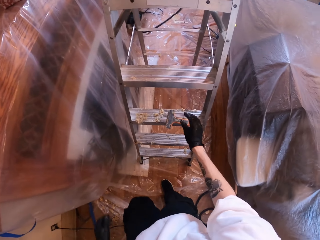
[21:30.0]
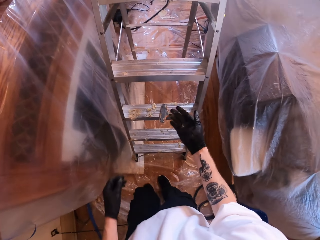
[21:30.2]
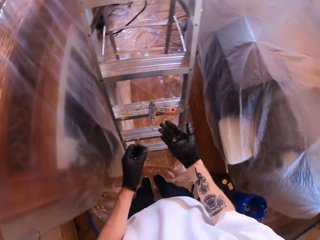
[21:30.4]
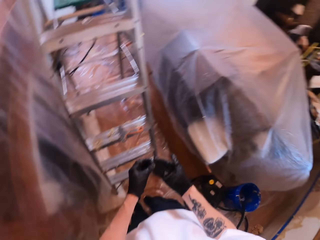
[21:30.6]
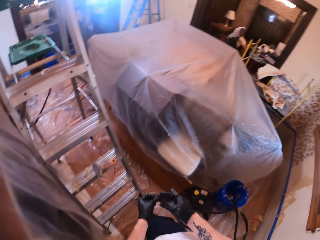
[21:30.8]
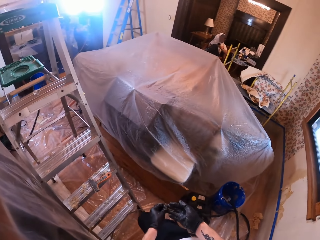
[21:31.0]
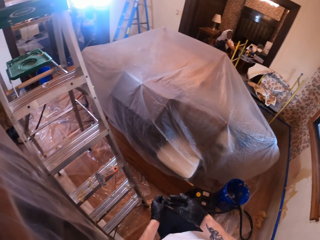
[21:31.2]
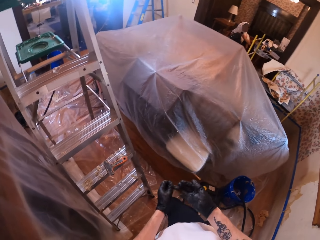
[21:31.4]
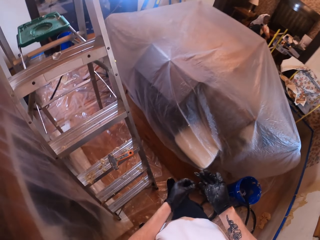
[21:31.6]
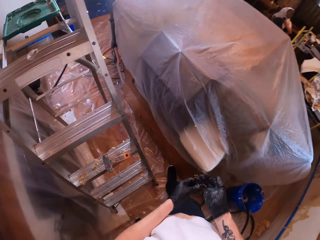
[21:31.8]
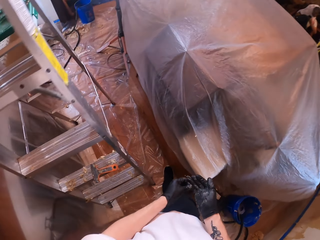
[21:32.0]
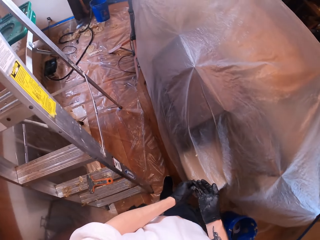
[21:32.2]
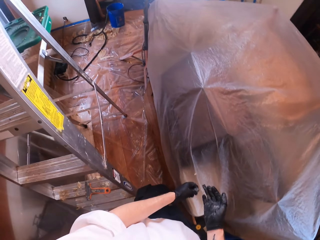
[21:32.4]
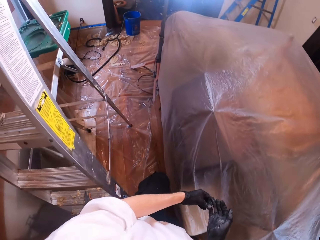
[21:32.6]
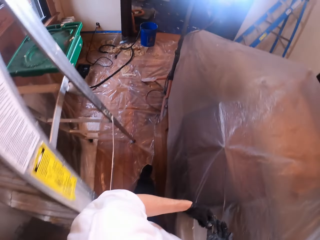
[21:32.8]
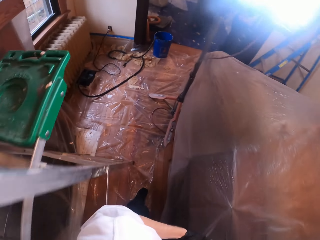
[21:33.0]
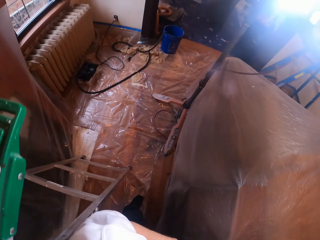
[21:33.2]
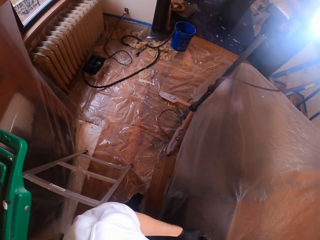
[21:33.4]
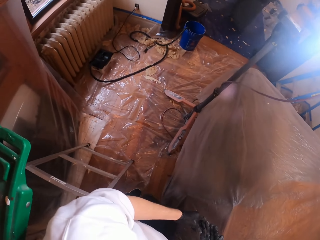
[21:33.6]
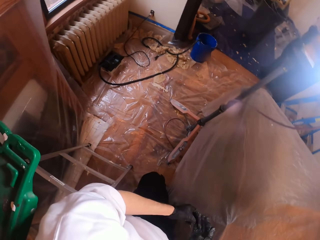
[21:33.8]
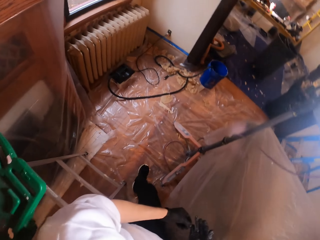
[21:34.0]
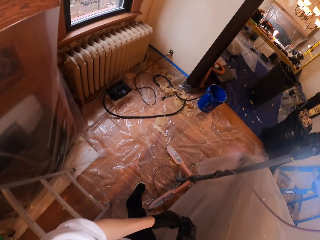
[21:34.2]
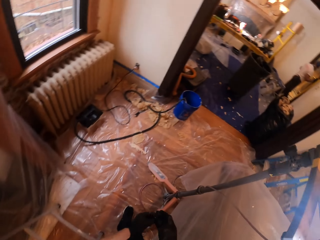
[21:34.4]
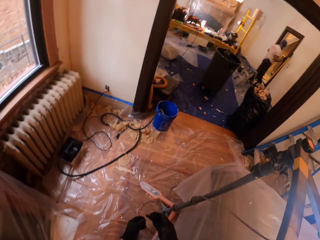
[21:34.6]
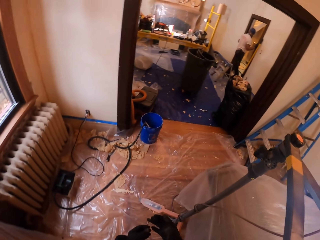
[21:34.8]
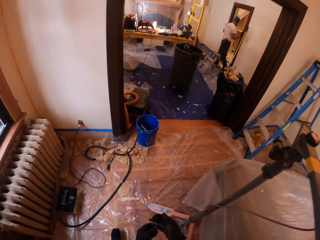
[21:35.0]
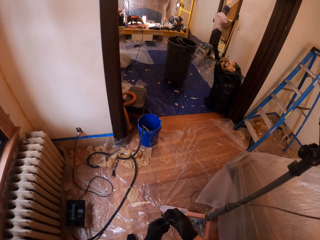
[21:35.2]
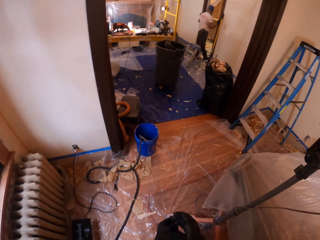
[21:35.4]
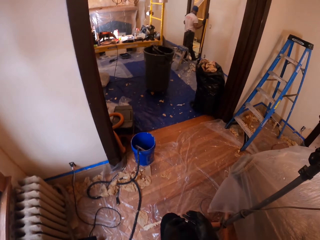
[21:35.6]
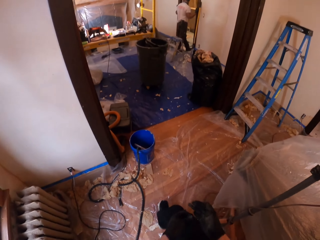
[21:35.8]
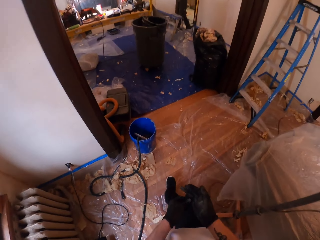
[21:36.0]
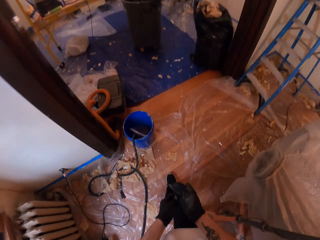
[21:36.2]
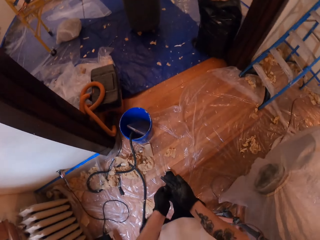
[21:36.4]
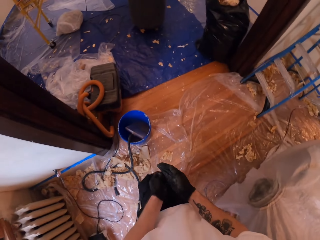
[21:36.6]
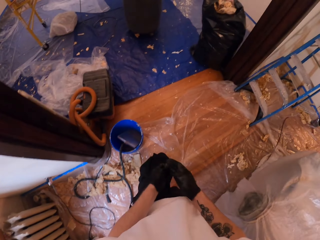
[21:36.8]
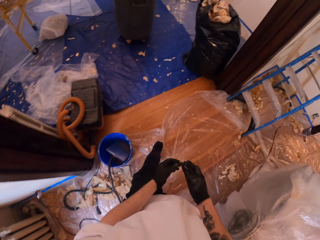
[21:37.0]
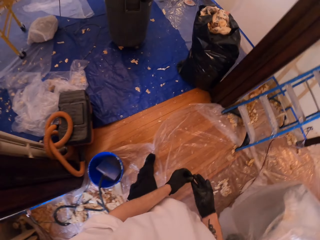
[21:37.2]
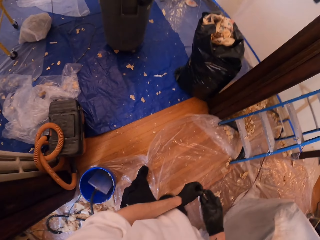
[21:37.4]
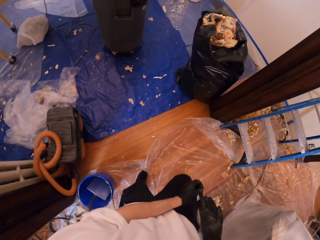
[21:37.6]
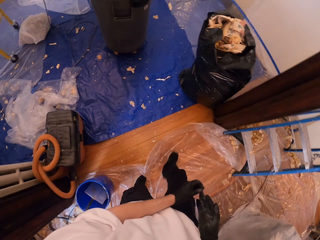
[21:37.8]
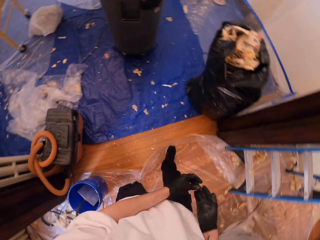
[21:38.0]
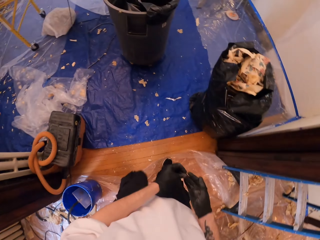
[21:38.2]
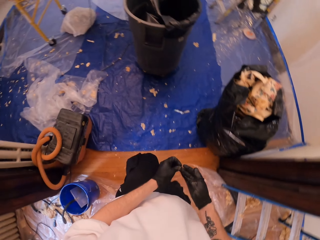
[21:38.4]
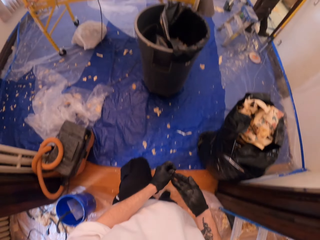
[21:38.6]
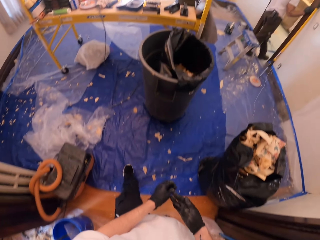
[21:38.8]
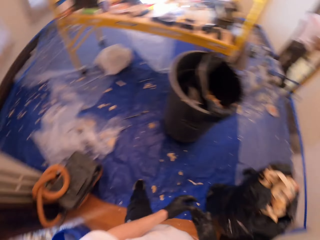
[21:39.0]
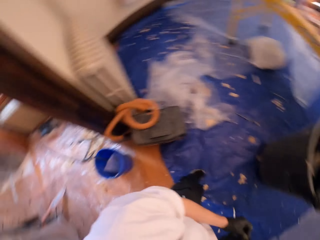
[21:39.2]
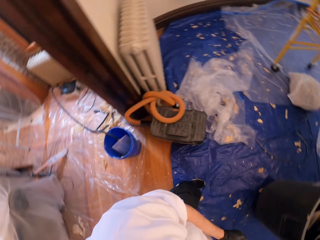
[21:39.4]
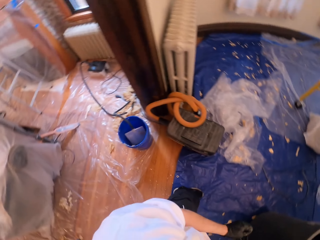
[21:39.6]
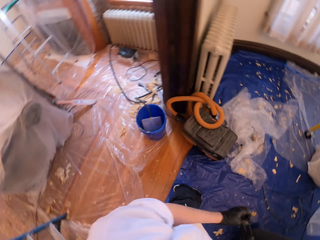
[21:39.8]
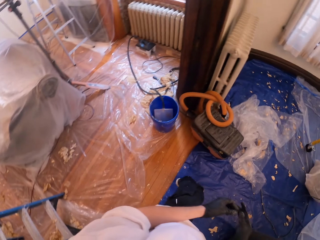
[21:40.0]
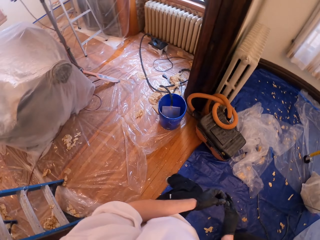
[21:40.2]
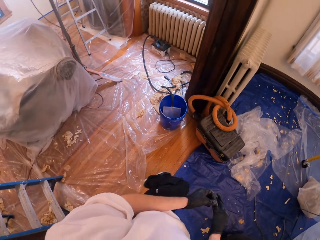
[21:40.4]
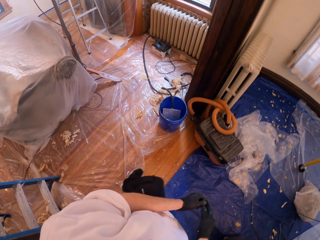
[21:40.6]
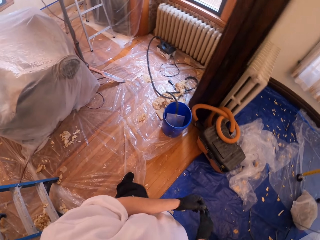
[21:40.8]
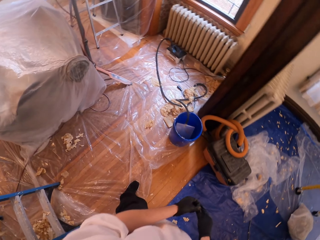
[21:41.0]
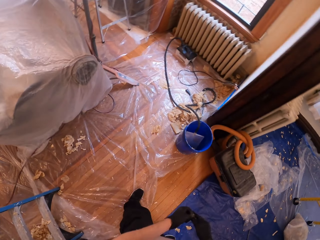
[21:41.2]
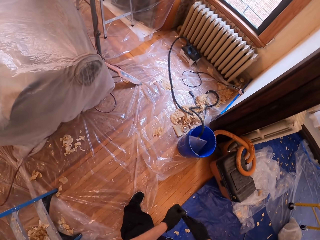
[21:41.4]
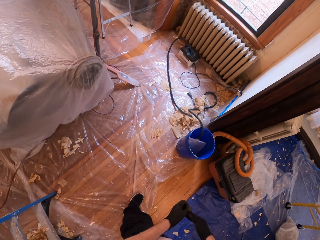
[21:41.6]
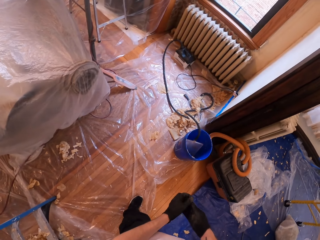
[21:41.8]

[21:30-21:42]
The camera wearer puts the brush on the ladder. They move around the room.

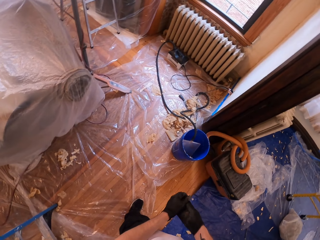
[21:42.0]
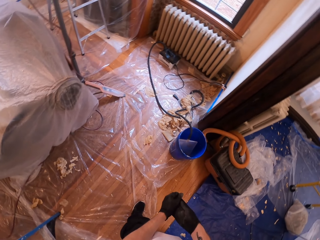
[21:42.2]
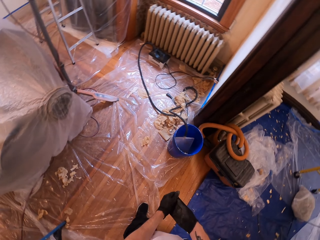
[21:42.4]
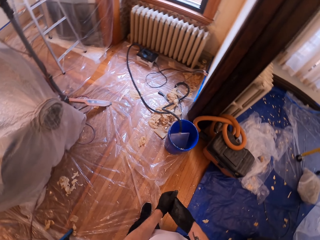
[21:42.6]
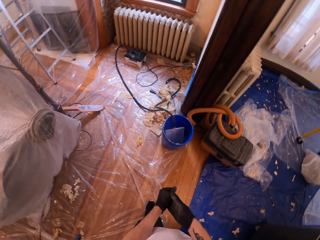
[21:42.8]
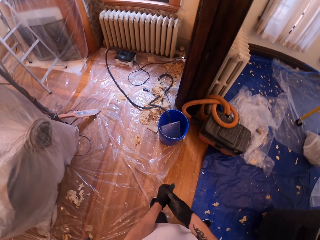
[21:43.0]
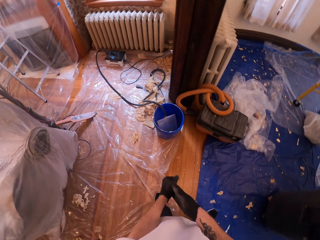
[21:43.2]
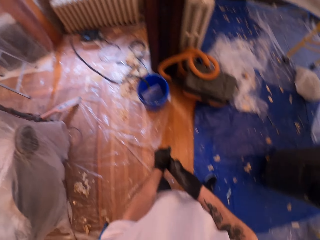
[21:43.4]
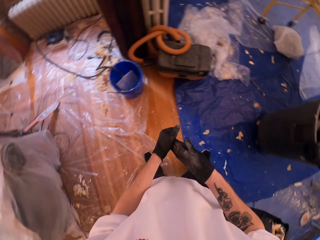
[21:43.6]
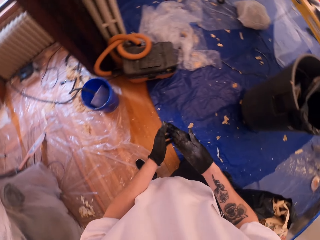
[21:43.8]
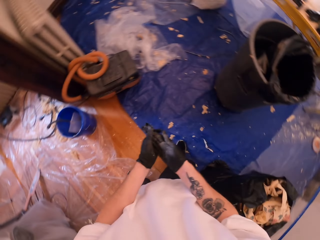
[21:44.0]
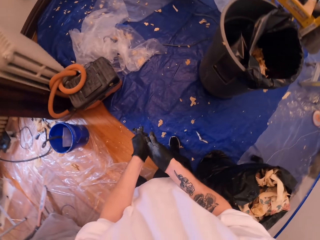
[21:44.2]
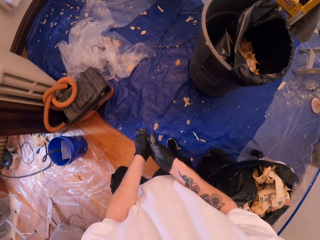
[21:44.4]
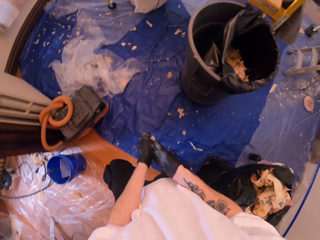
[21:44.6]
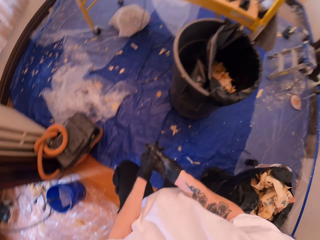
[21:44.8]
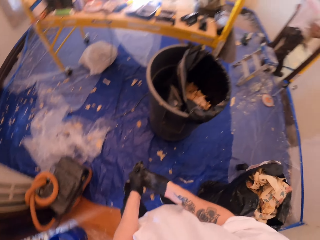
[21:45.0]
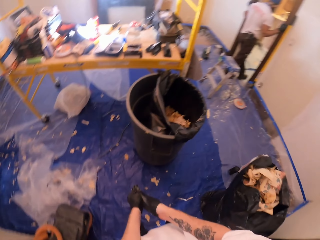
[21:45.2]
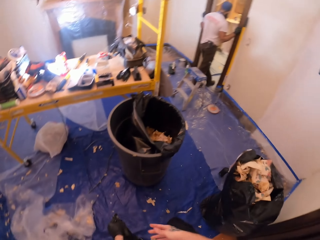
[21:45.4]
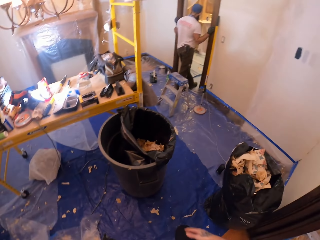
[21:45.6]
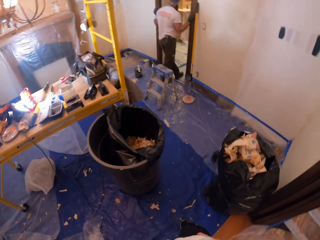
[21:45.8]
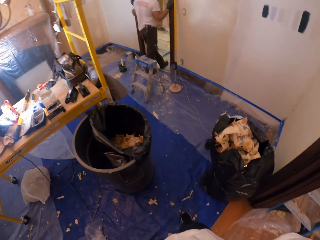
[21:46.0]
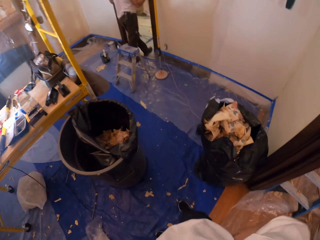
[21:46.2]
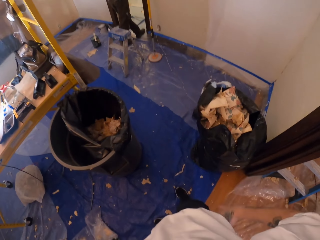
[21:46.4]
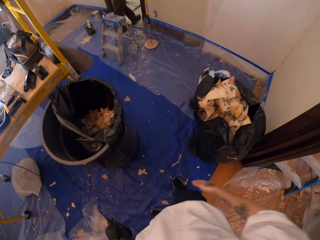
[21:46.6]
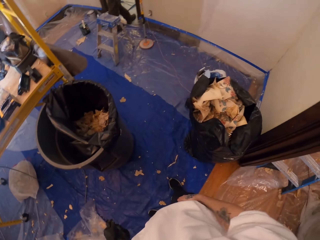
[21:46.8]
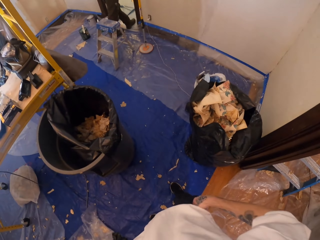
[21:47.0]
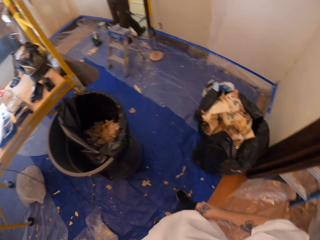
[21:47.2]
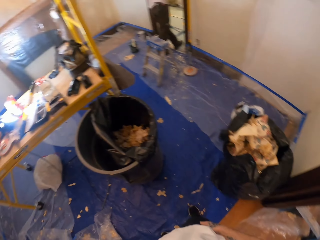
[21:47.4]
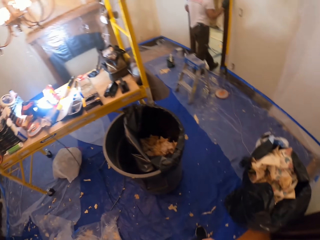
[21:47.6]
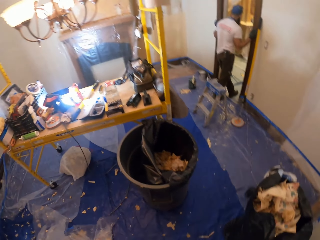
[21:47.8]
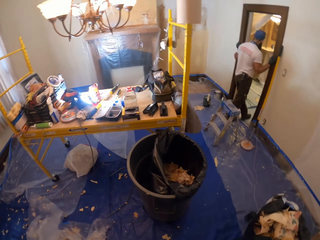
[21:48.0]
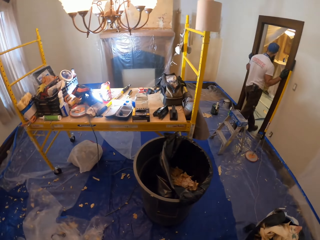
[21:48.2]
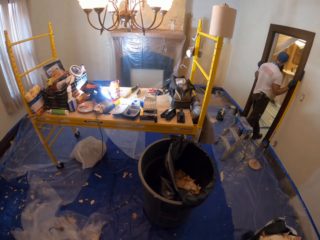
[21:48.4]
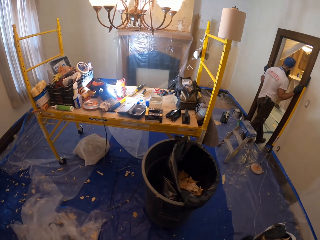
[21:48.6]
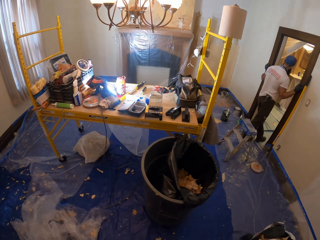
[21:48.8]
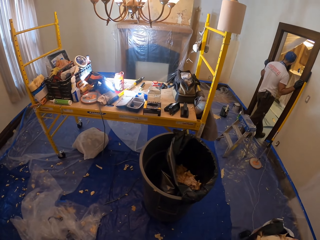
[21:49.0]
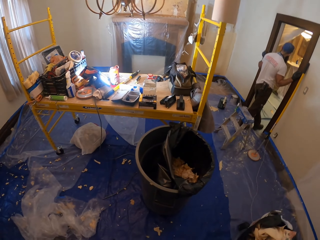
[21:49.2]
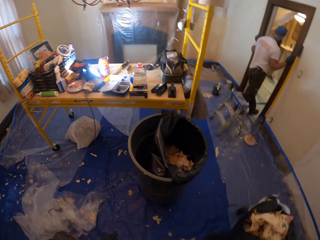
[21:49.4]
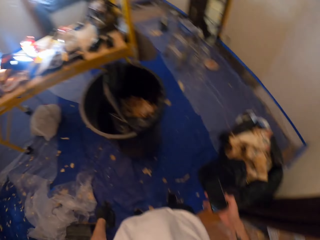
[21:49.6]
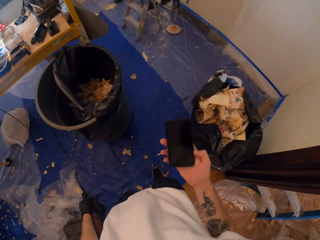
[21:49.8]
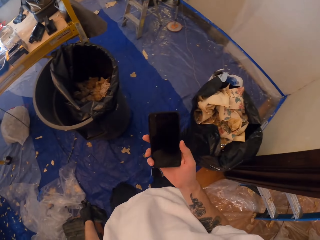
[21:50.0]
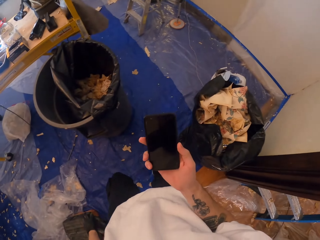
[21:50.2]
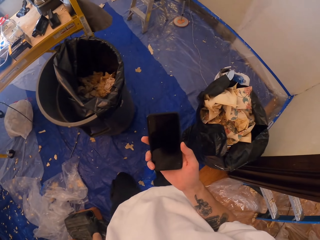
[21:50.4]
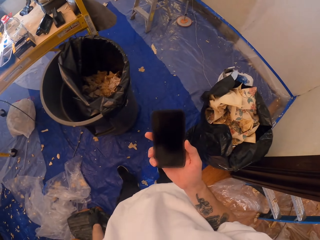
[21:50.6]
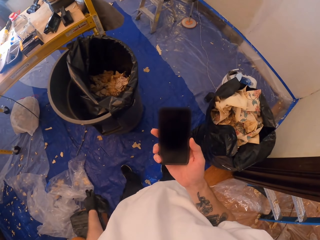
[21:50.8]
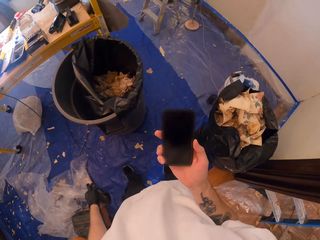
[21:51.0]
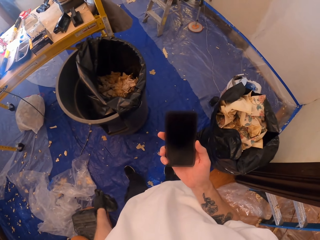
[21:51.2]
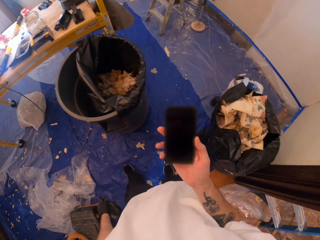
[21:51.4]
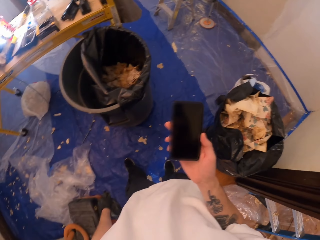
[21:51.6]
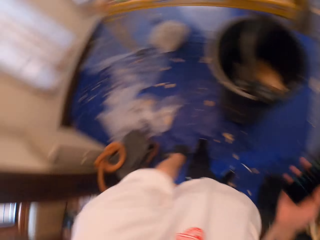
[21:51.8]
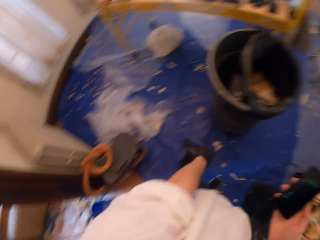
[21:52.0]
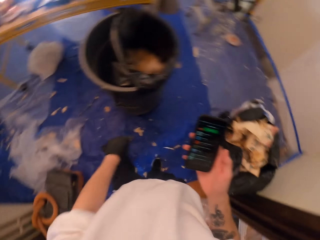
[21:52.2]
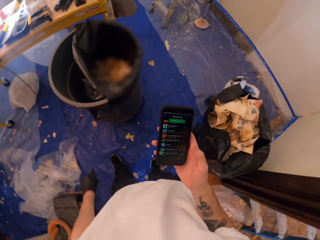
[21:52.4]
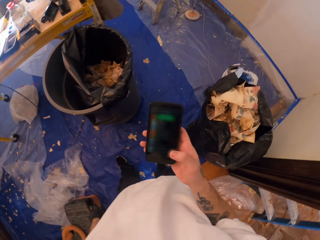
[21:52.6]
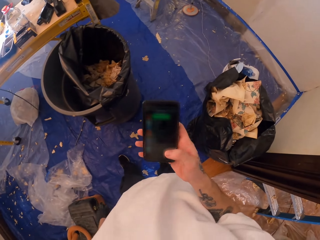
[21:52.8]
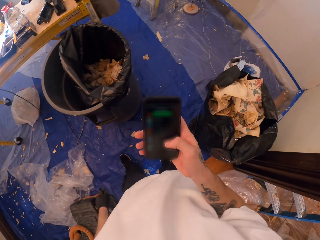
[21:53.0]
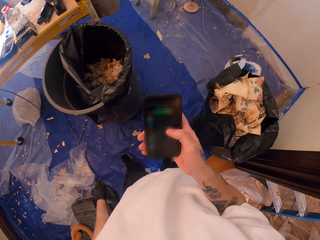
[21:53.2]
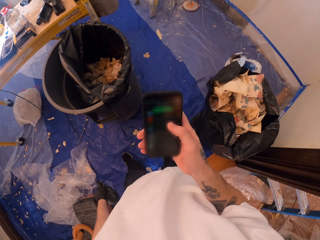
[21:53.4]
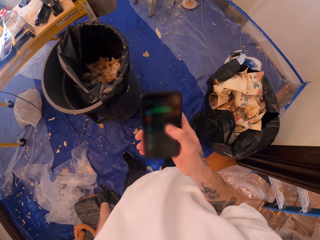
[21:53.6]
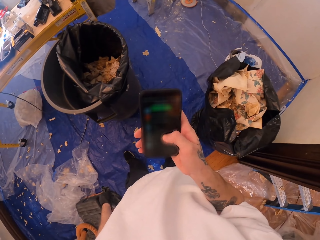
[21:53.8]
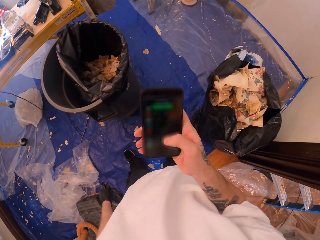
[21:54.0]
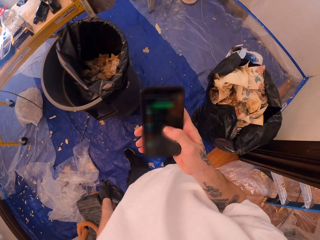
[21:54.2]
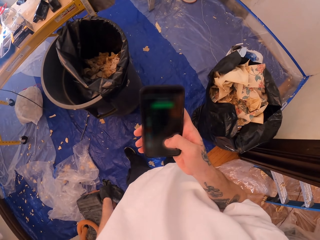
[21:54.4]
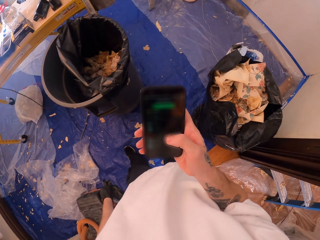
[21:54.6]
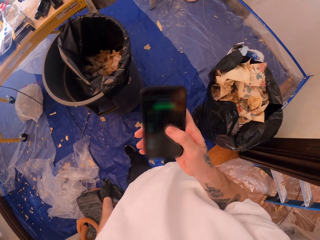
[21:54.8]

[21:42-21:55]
The camera wearer looks around the room. They hold the phone and scroll the phone.
